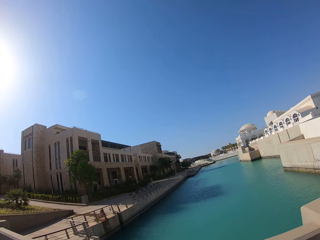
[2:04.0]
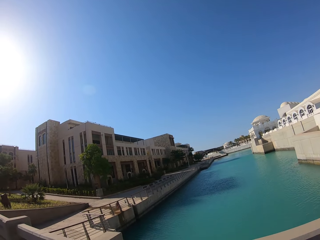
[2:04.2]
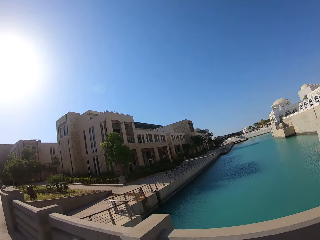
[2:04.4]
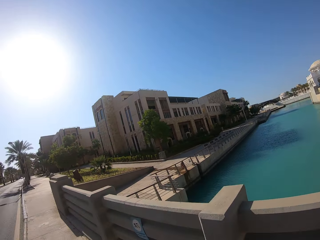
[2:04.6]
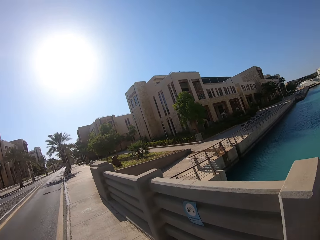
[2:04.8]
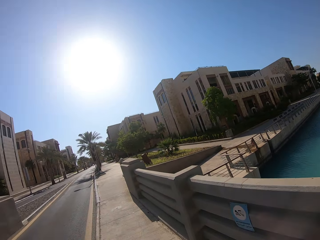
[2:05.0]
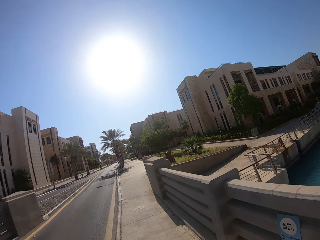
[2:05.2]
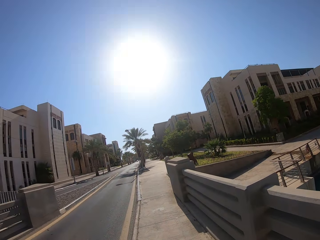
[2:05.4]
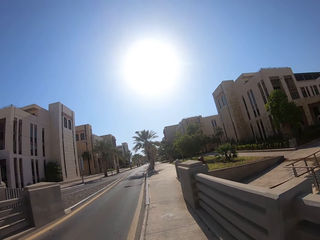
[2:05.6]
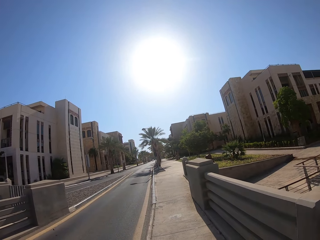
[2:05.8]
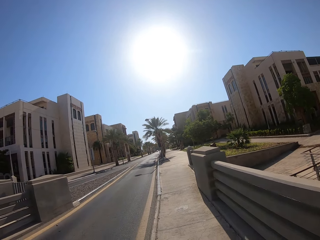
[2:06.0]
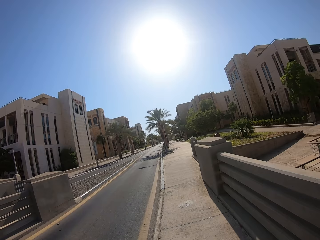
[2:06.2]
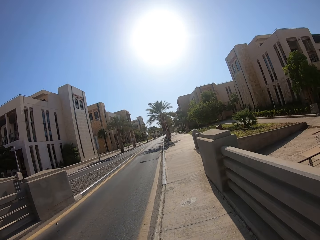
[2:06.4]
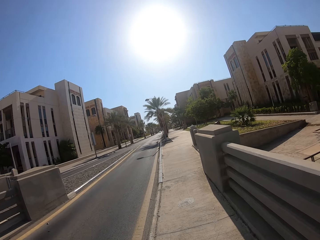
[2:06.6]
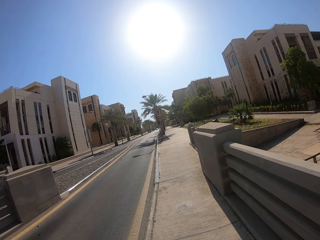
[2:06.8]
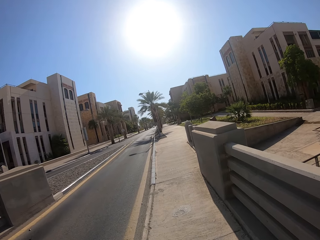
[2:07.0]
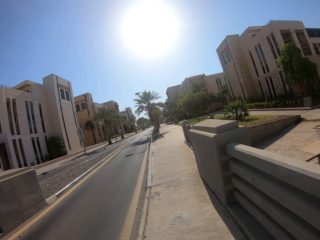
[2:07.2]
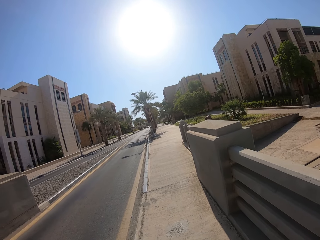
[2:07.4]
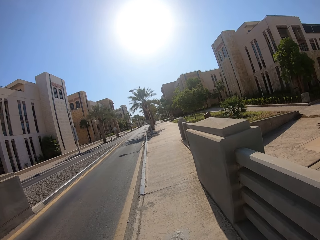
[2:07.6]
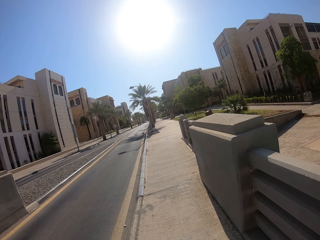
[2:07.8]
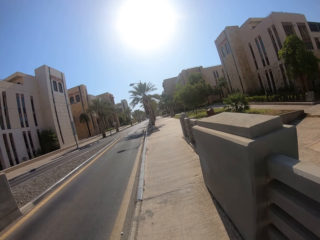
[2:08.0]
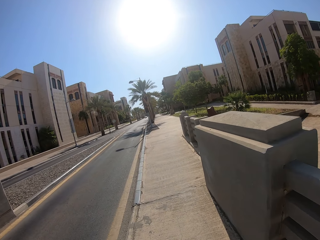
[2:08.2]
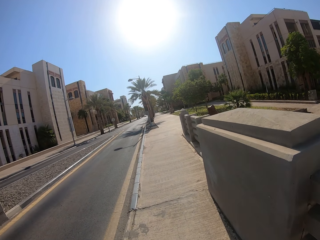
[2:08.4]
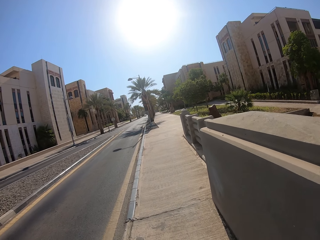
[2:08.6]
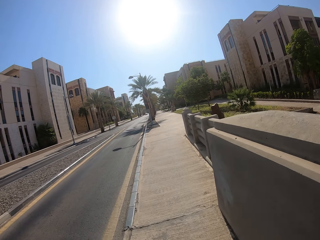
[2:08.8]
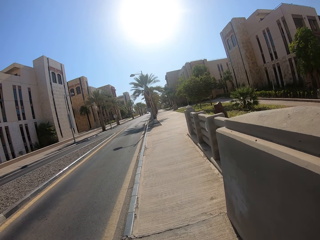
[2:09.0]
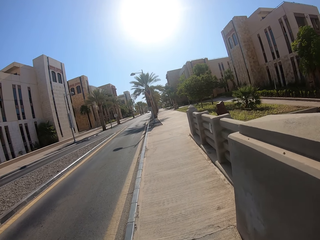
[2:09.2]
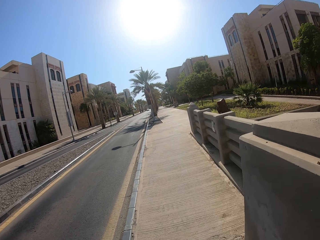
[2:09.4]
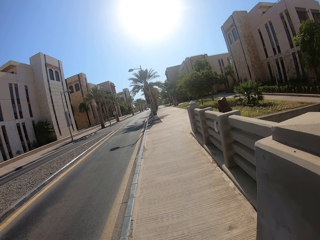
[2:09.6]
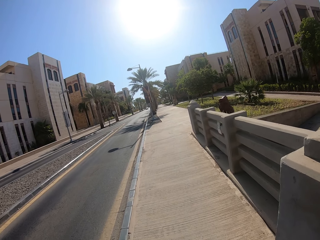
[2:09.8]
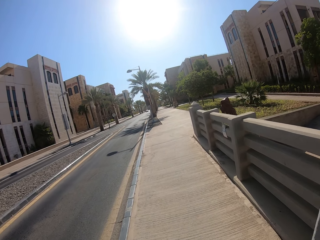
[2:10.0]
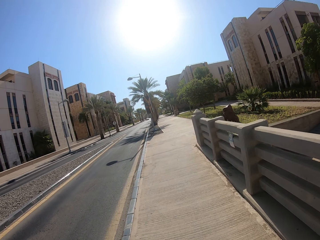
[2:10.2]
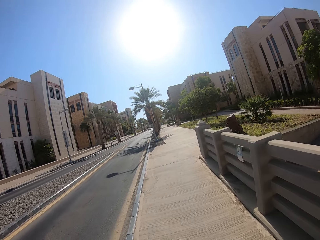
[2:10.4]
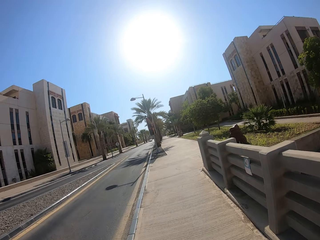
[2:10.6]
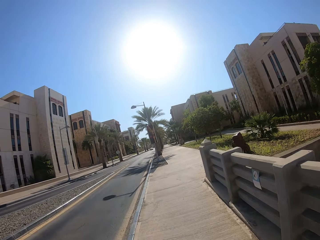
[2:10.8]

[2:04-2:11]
The camera wearer walks on the sidewalk.

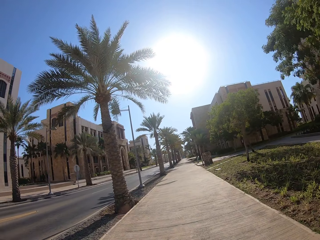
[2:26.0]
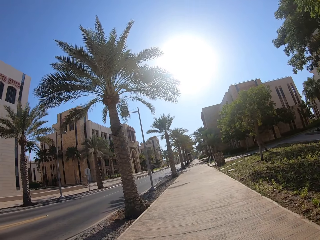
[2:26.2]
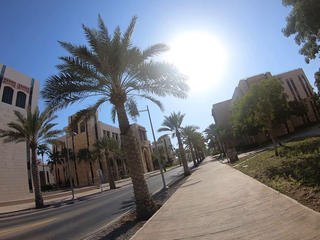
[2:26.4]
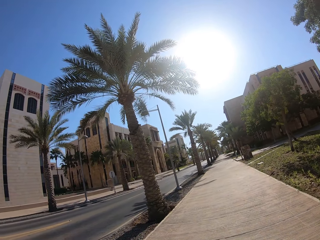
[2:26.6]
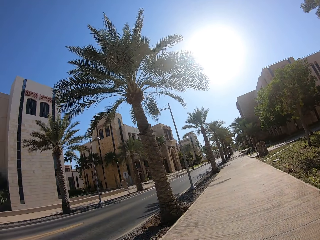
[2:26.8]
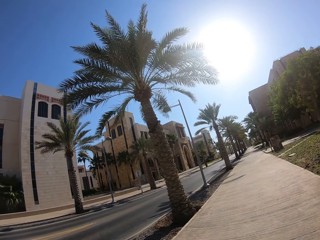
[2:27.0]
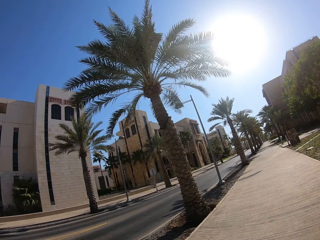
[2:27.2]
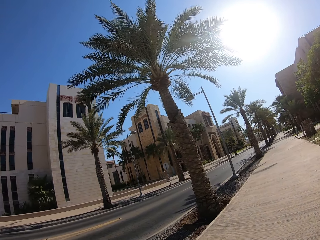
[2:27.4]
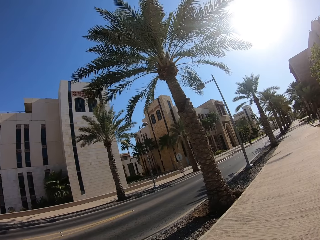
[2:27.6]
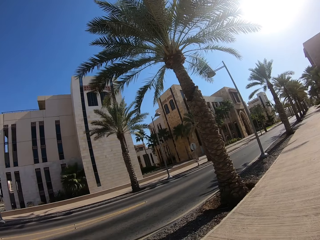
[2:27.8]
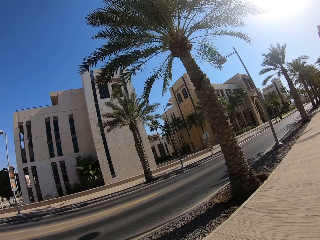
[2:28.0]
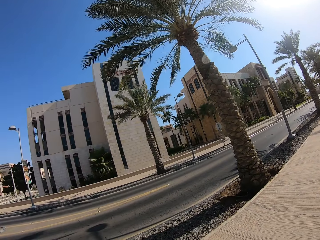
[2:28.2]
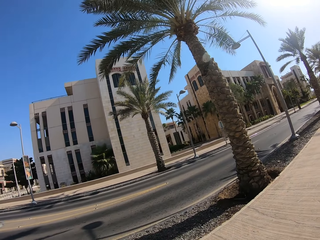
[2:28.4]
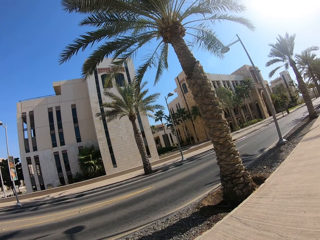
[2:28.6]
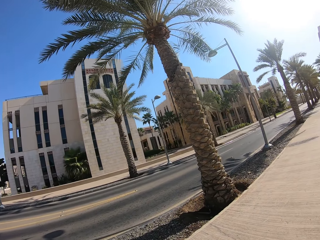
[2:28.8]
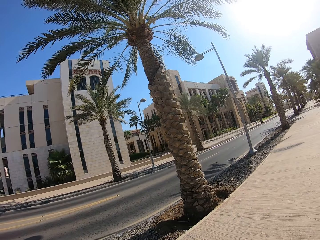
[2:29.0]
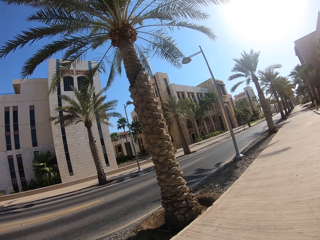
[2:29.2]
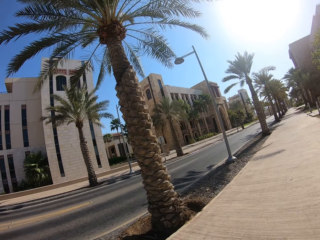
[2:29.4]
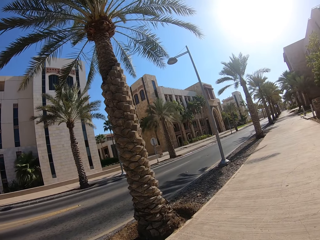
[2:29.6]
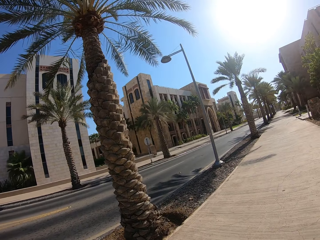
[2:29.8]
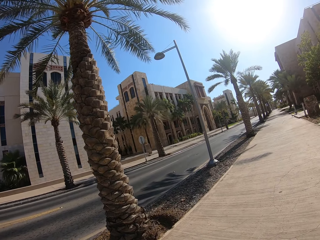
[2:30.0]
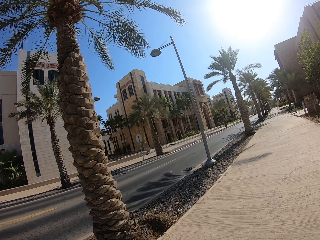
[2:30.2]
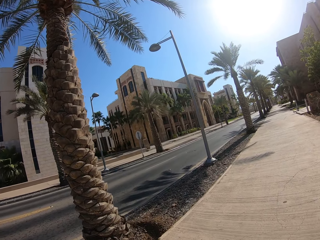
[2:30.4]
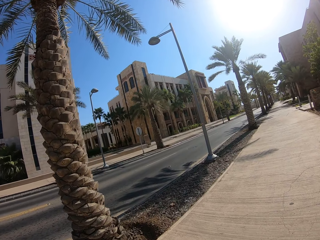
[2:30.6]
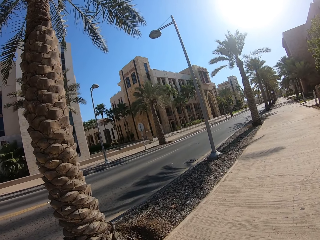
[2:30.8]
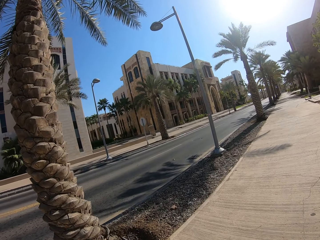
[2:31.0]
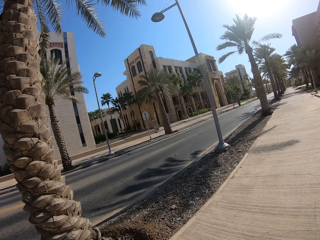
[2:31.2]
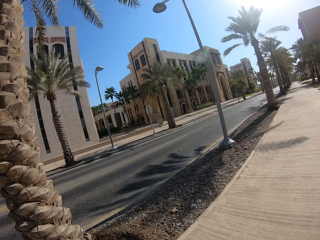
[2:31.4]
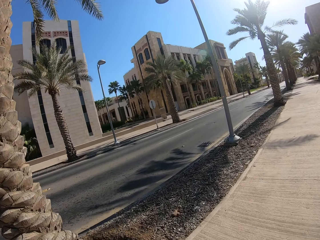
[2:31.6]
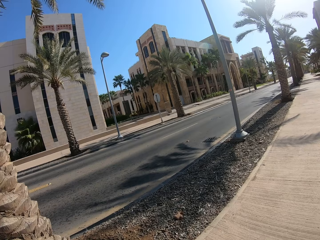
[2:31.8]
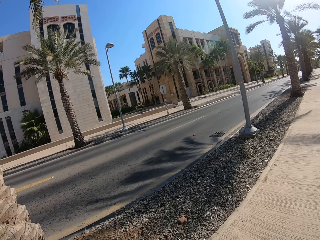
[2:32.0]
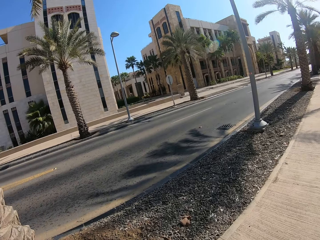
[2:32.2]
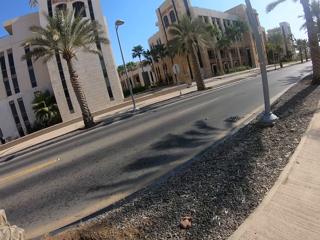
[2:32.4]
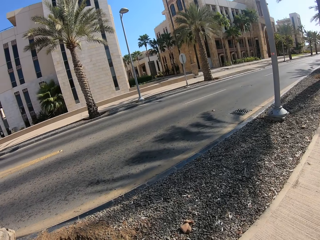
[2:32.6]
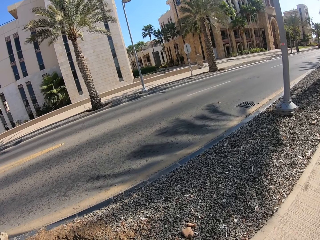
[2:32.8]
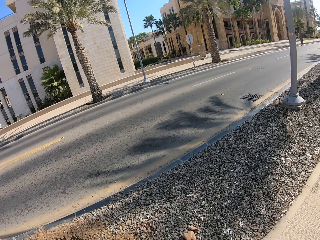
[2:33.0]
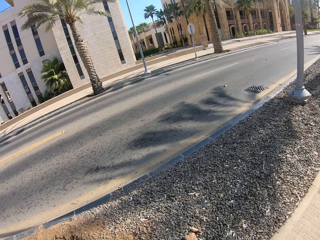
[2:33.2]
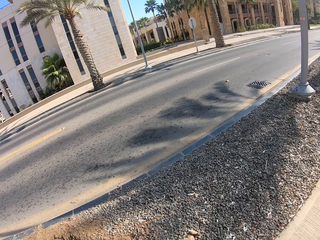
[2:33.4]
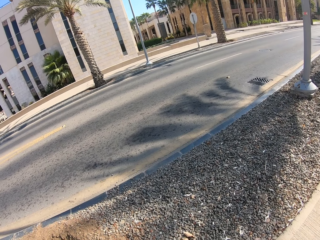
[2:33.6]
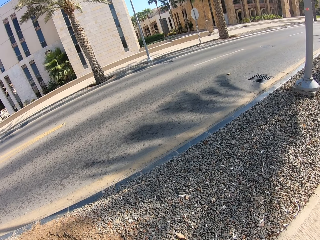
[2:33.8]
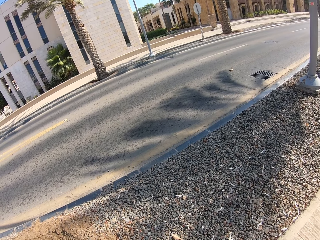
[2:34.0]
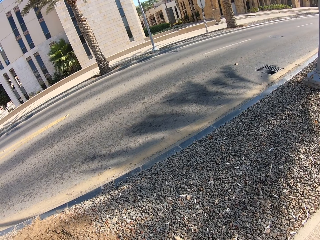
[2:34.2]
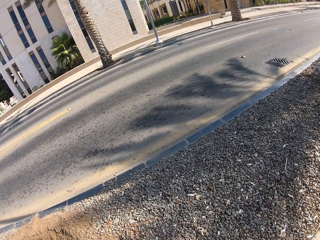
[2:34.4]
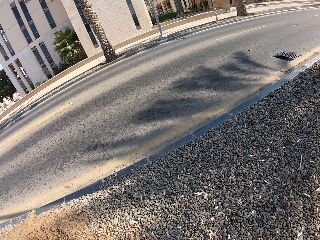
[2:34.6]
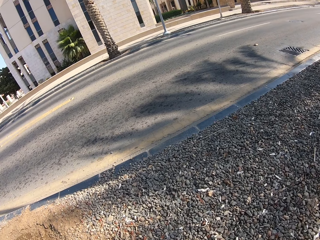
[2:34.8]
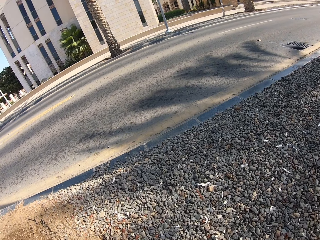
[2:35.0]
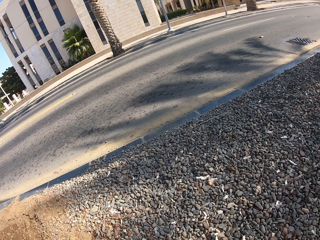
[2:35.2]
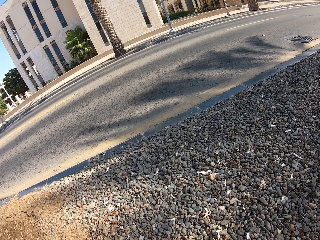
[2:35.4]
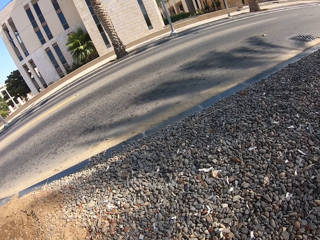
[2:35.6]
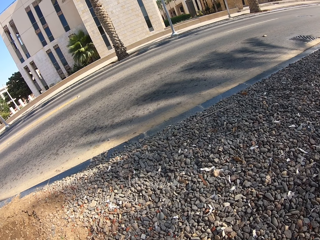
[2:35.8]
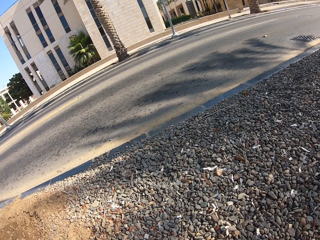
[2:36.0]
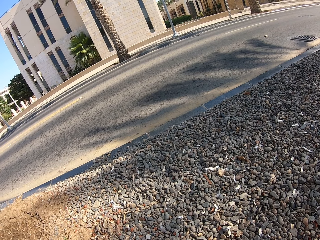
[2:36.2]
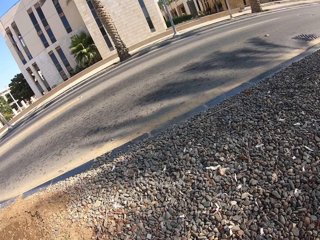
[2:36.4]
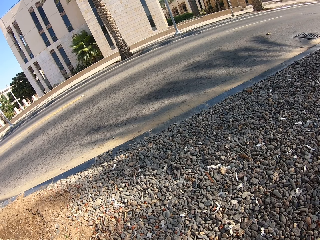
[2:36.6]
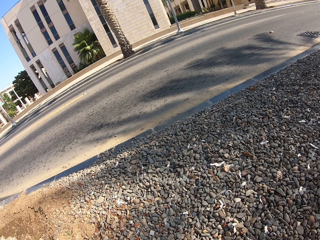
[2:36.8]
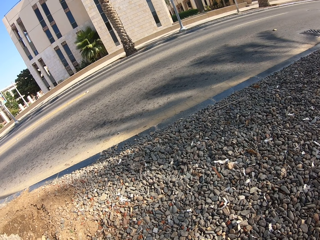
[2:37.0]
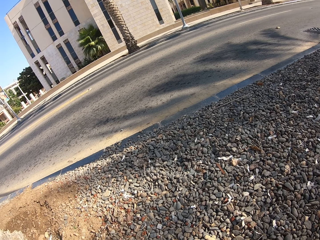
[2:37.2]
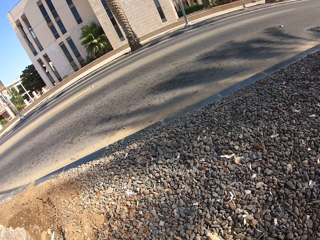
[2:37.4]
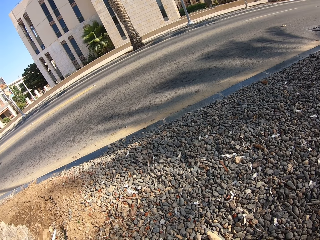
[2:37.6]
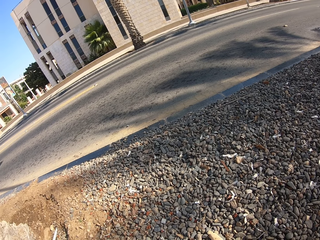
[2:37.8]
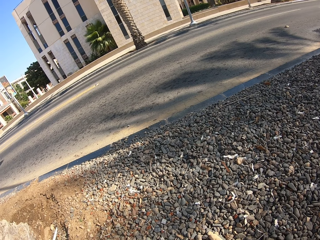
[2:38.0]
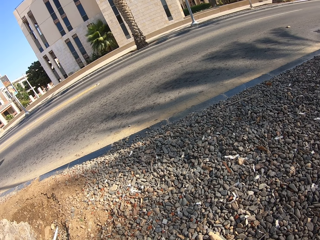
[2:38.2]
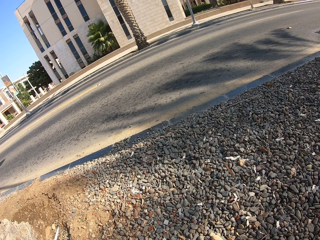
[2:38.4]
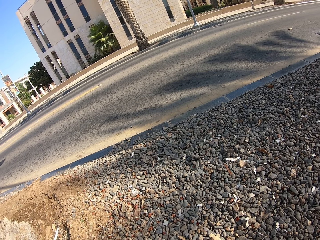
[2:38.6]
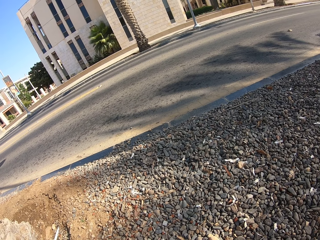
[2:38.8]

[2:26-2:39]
The camera wearer stares at the building. They stare at the road. They stare at the small stones.

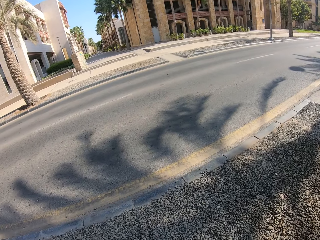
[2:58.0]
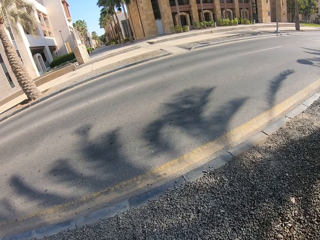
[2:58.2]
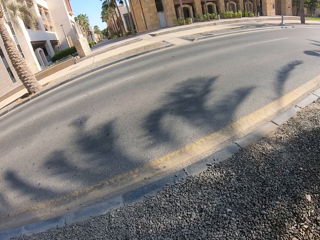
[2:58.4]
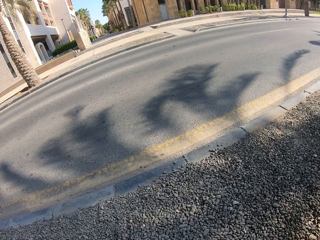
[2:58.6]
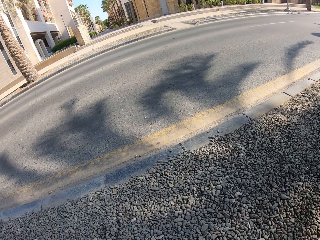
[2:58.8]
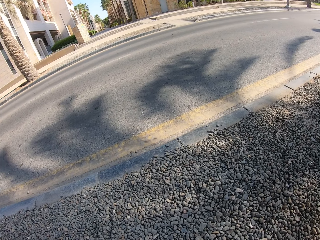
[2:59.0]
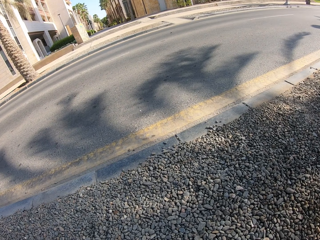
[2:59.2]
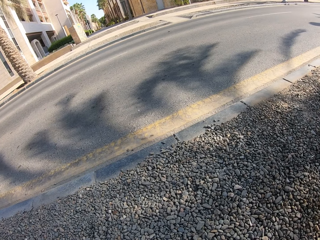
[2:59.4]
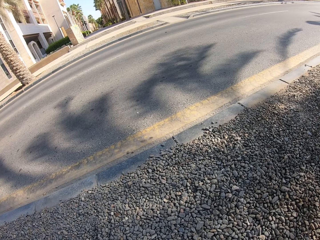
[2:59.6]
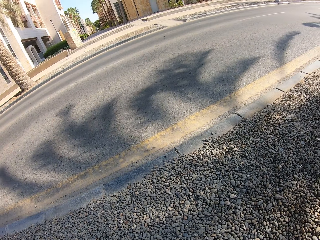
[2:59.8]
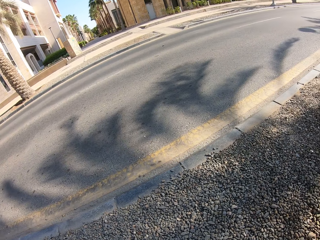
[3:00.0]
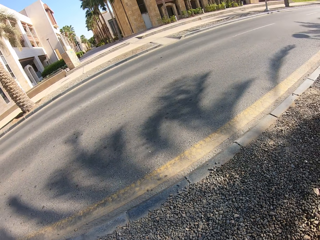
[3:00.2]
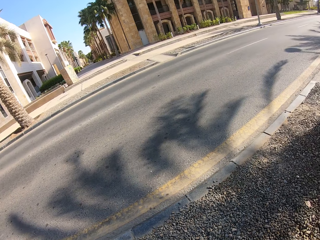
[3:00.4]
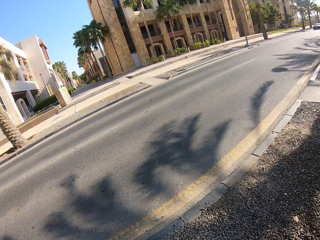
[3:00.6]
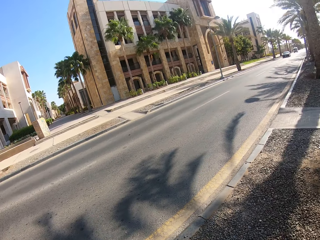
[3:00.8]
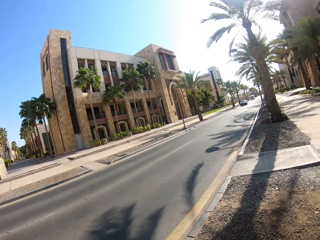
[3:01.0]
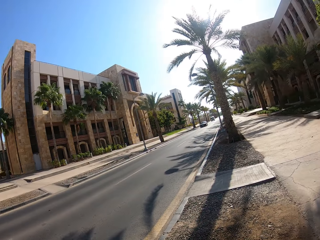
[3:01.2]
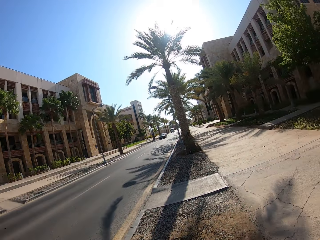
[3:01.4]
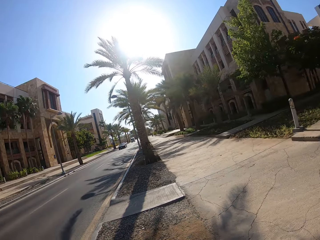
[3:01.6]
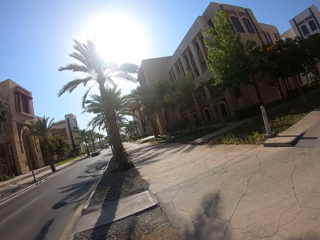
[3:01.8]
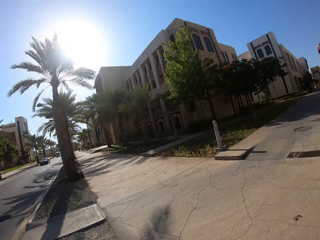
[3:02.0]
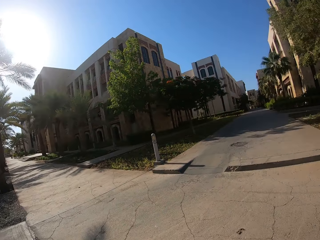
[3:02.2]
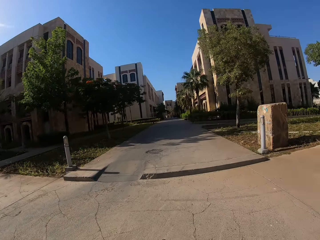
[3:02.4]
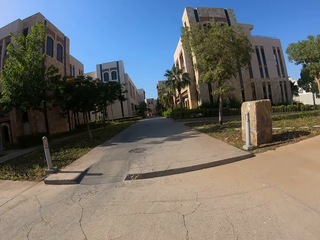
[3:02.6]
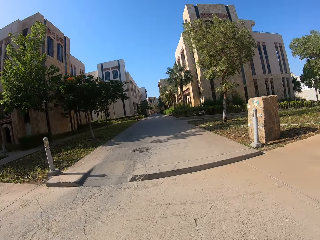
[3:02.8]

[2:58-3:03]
The camera wearer stares at the small stones. They look at the road. They stand upright.
